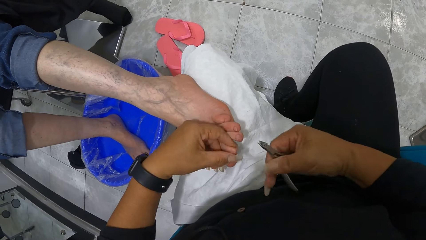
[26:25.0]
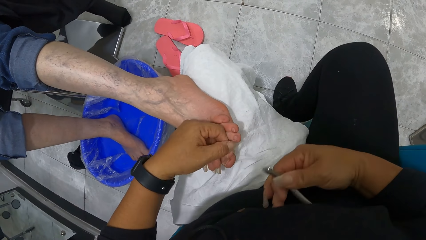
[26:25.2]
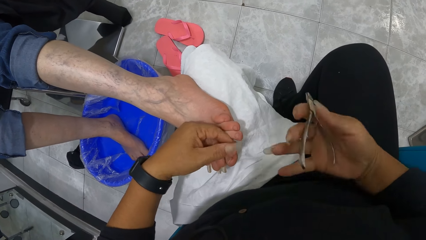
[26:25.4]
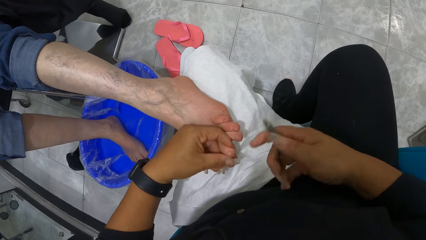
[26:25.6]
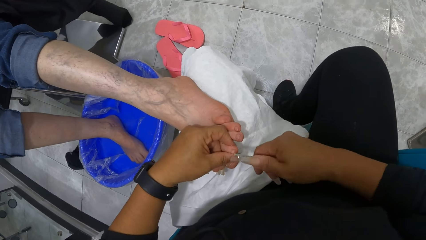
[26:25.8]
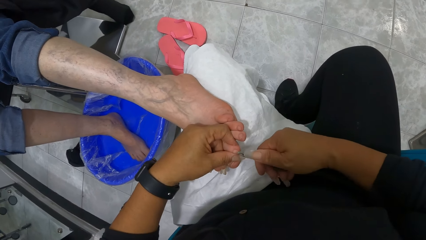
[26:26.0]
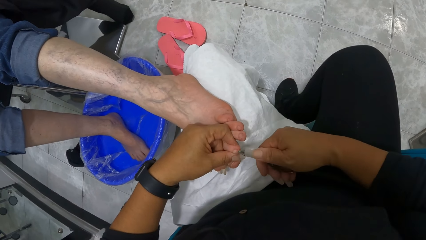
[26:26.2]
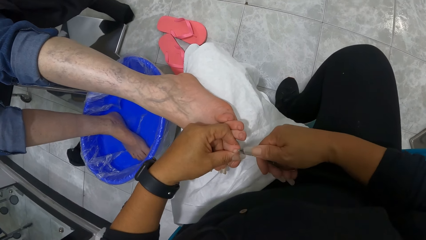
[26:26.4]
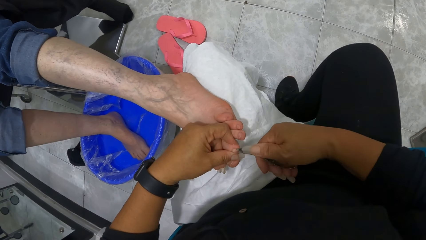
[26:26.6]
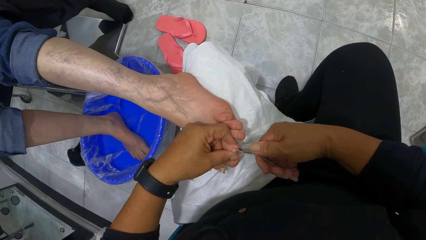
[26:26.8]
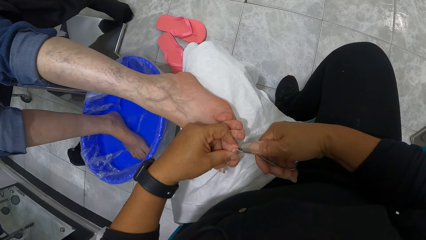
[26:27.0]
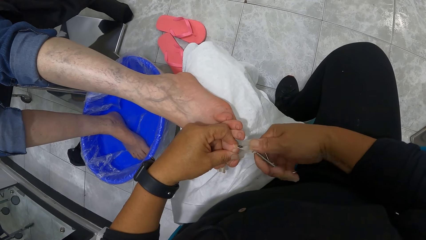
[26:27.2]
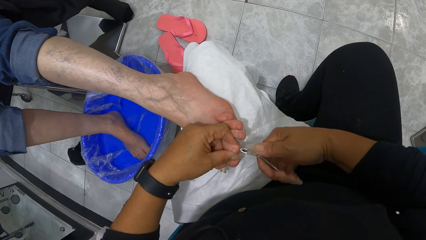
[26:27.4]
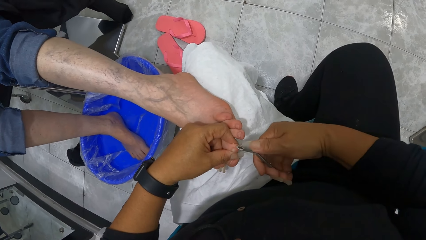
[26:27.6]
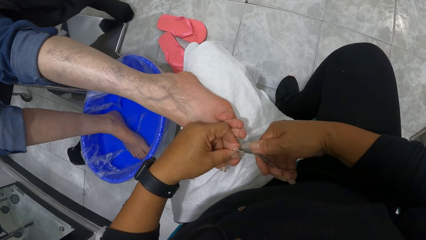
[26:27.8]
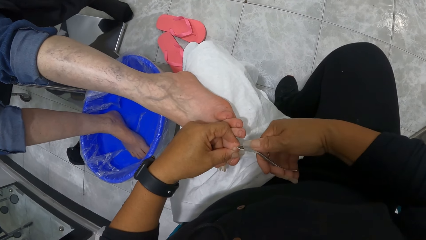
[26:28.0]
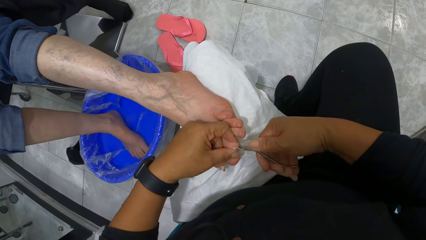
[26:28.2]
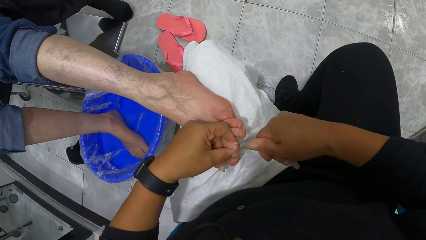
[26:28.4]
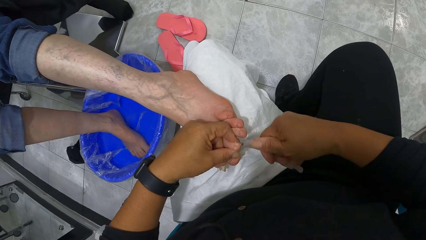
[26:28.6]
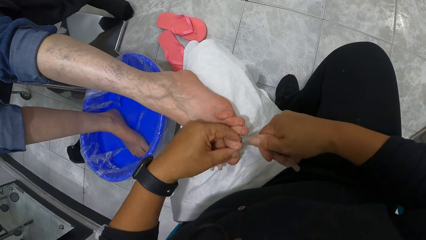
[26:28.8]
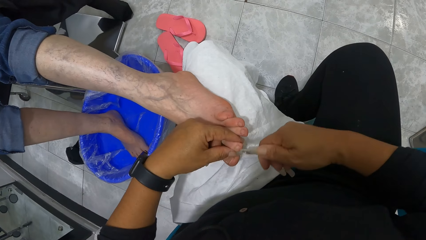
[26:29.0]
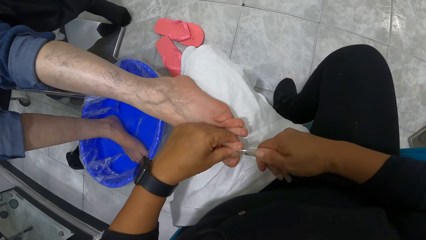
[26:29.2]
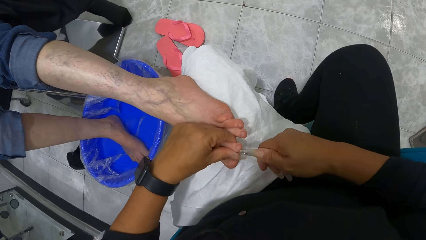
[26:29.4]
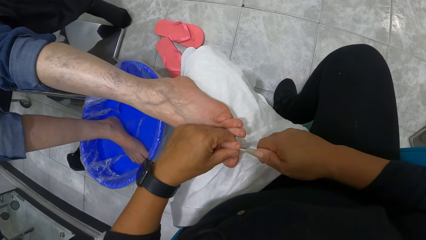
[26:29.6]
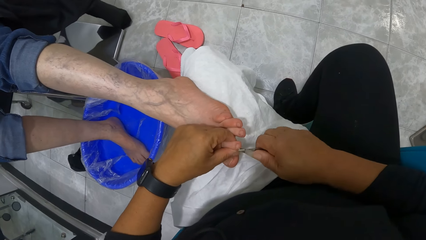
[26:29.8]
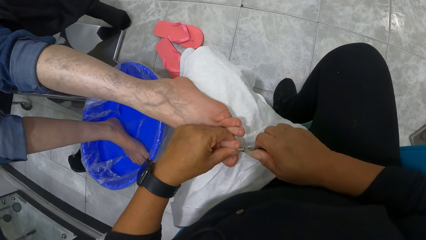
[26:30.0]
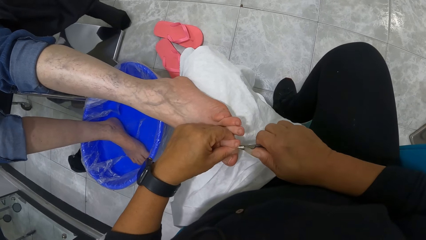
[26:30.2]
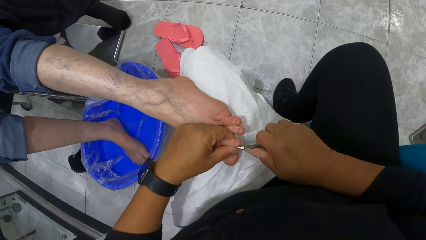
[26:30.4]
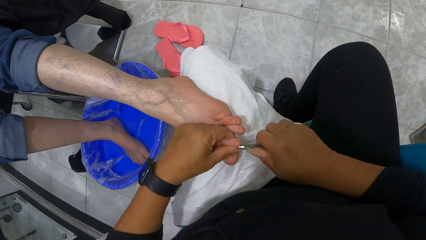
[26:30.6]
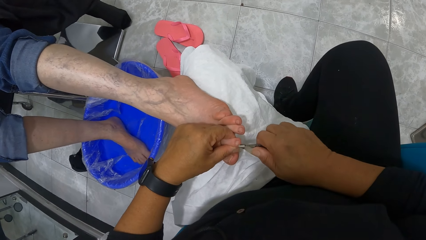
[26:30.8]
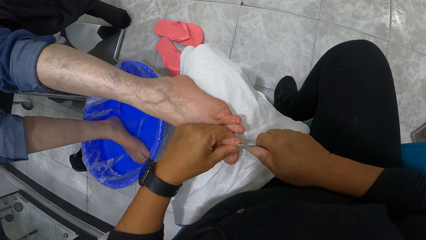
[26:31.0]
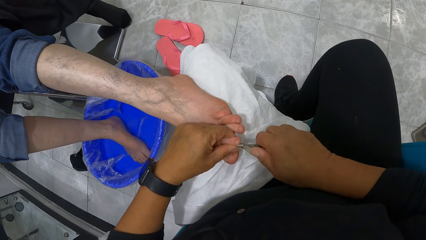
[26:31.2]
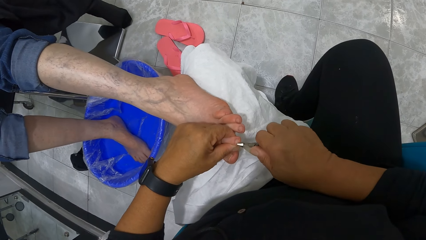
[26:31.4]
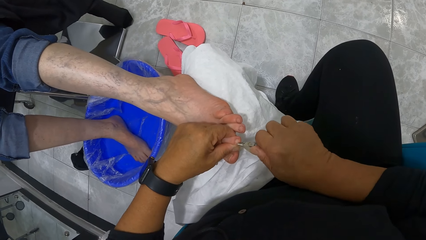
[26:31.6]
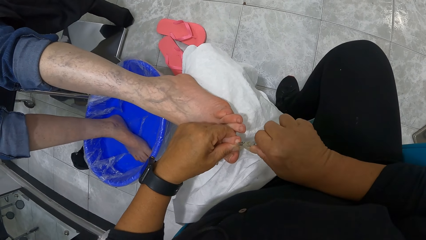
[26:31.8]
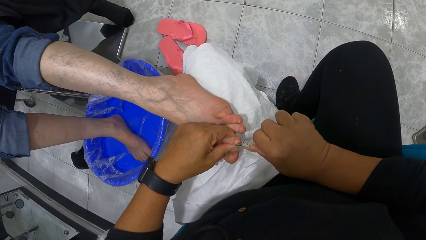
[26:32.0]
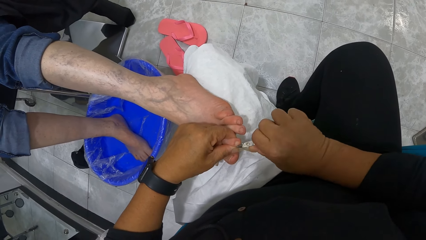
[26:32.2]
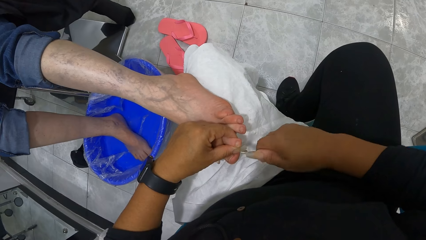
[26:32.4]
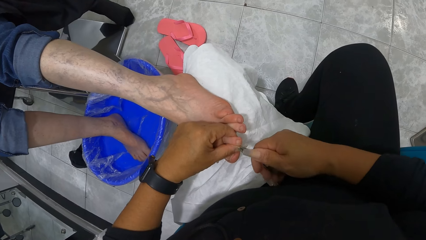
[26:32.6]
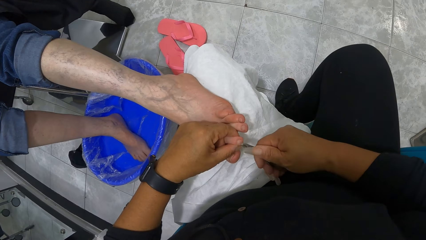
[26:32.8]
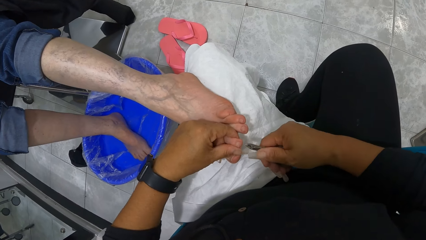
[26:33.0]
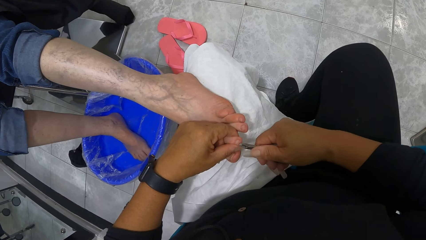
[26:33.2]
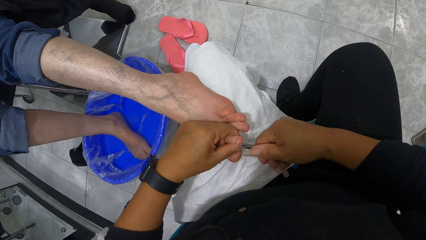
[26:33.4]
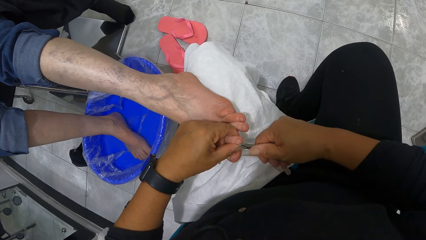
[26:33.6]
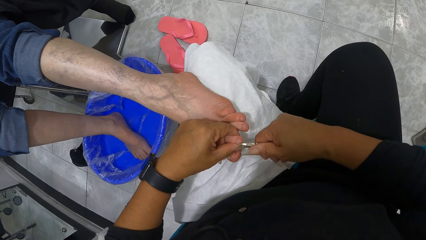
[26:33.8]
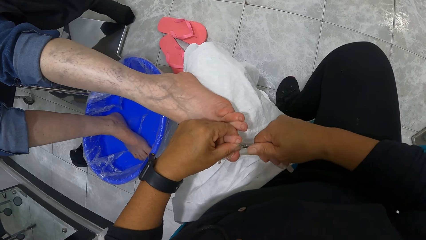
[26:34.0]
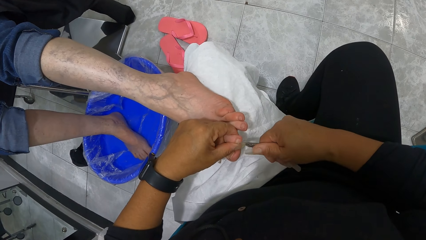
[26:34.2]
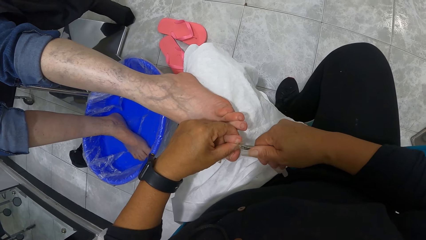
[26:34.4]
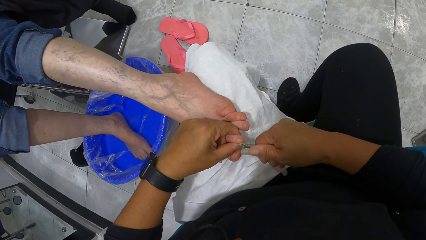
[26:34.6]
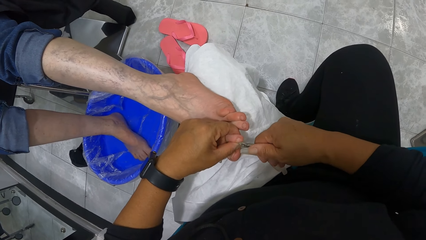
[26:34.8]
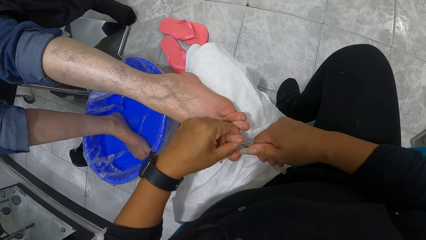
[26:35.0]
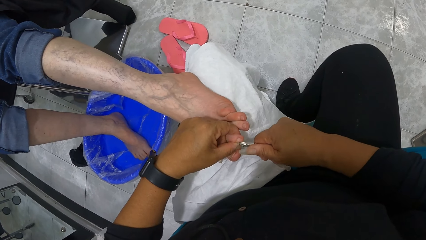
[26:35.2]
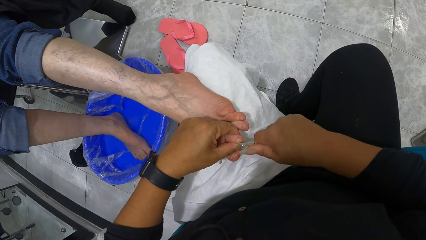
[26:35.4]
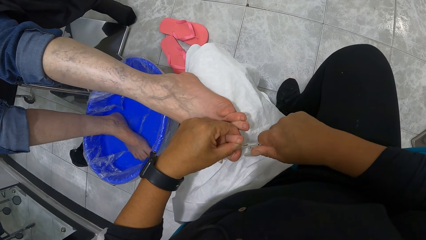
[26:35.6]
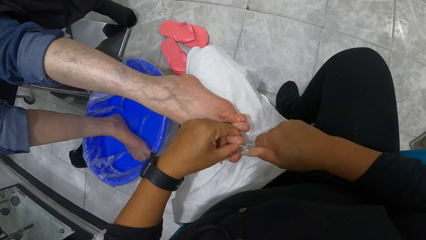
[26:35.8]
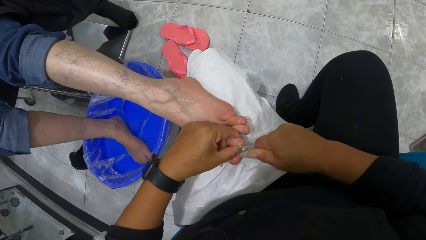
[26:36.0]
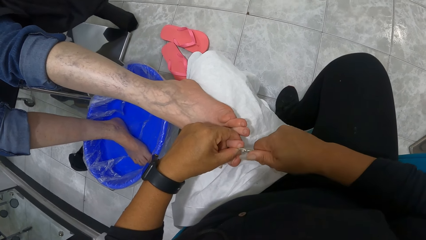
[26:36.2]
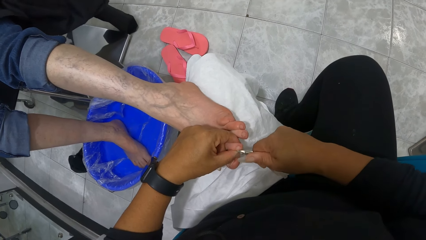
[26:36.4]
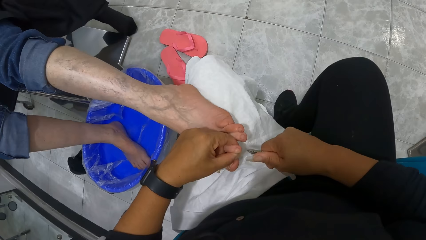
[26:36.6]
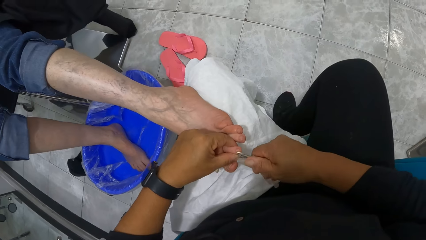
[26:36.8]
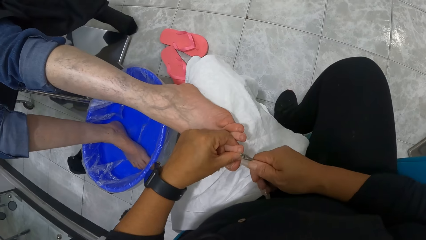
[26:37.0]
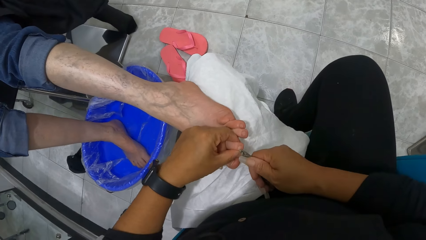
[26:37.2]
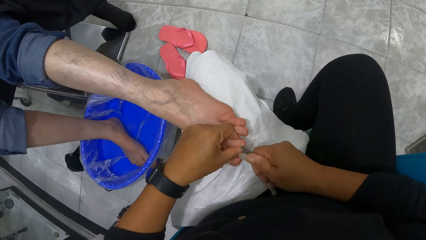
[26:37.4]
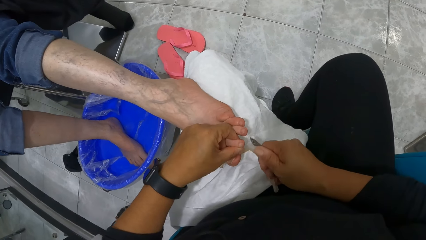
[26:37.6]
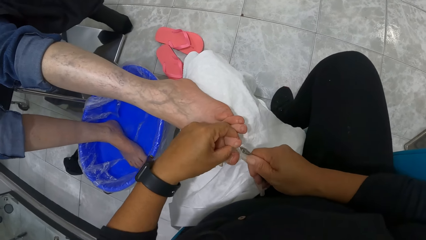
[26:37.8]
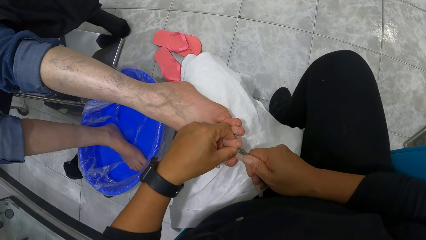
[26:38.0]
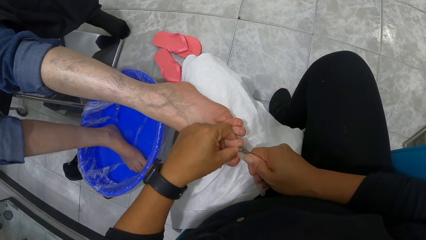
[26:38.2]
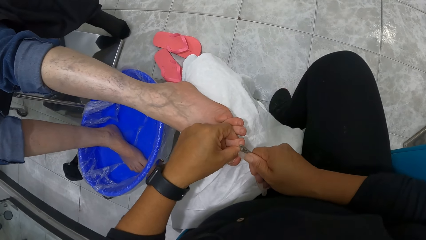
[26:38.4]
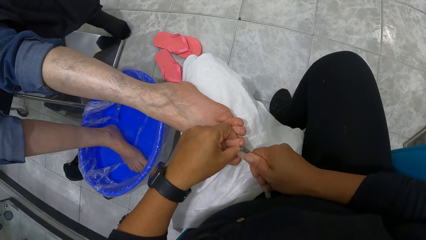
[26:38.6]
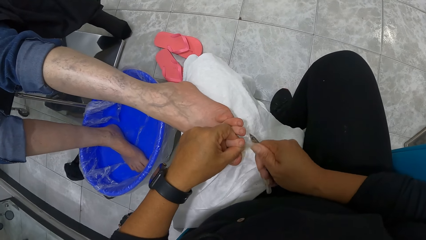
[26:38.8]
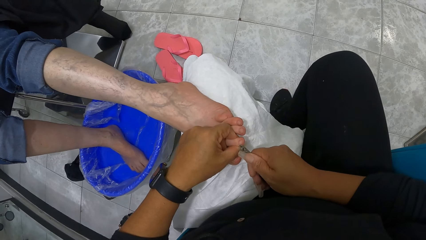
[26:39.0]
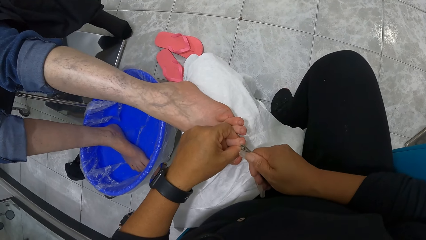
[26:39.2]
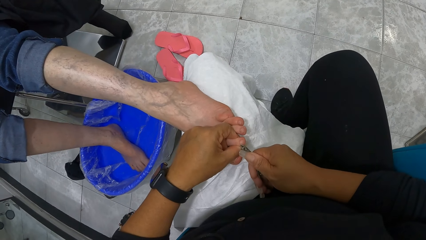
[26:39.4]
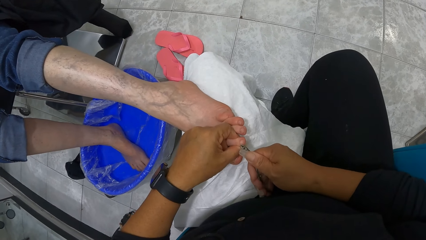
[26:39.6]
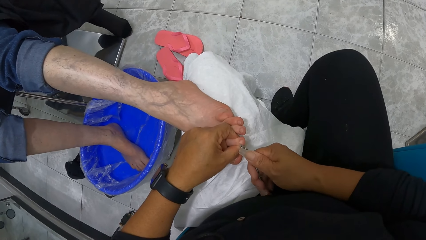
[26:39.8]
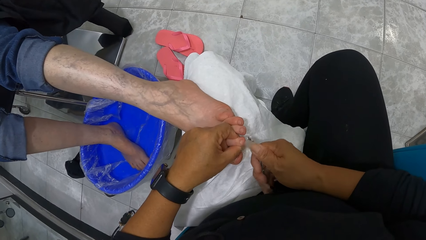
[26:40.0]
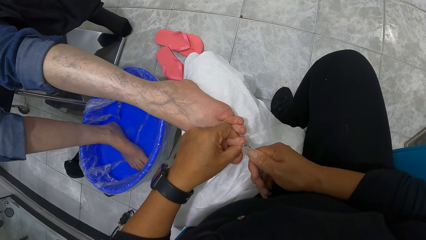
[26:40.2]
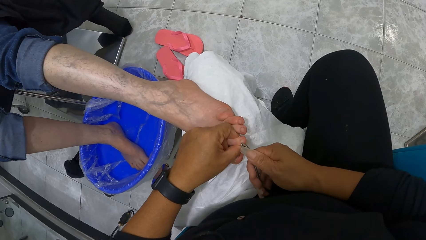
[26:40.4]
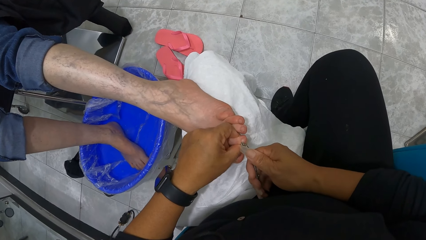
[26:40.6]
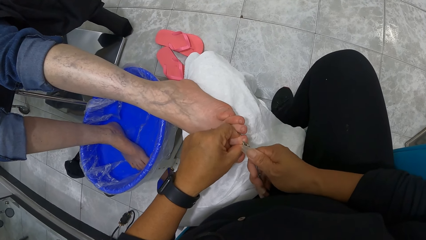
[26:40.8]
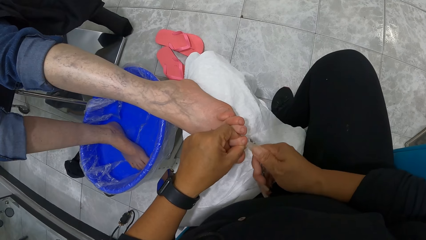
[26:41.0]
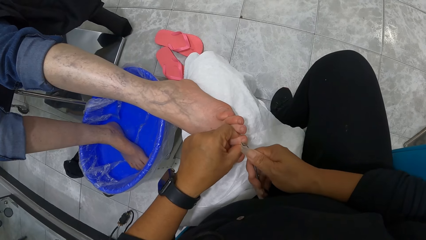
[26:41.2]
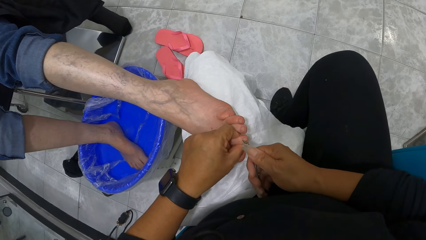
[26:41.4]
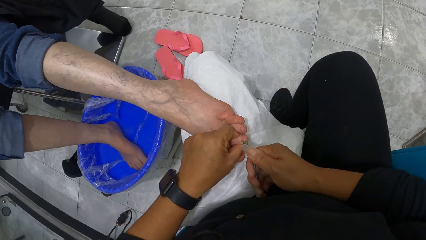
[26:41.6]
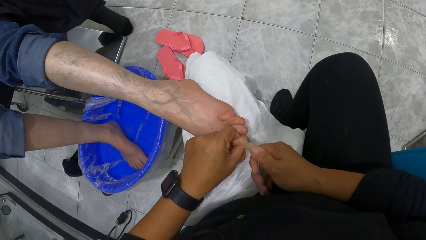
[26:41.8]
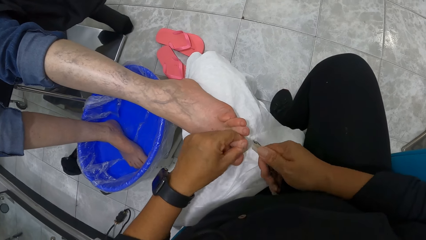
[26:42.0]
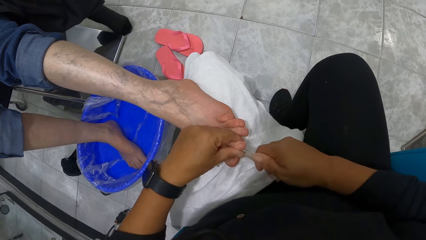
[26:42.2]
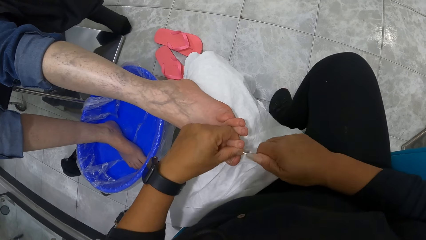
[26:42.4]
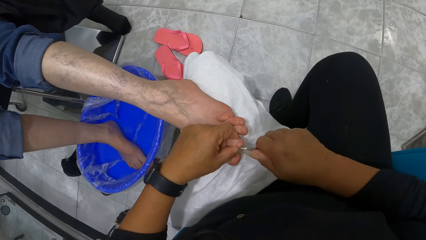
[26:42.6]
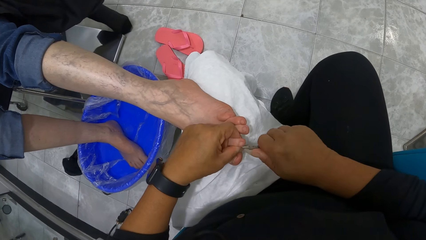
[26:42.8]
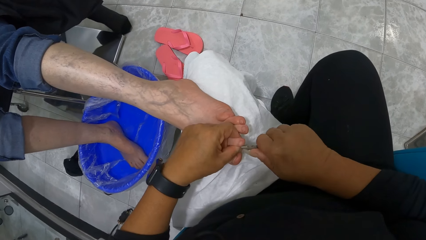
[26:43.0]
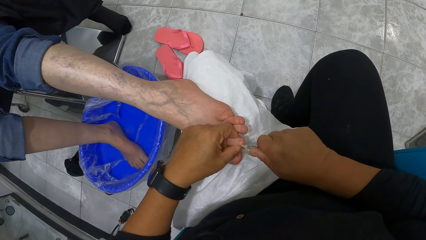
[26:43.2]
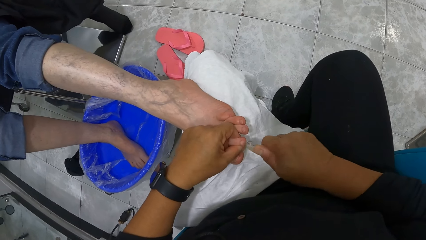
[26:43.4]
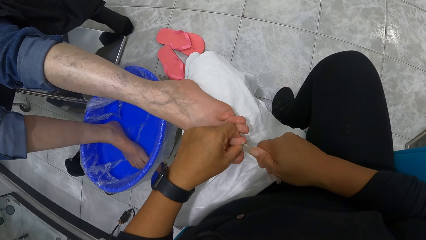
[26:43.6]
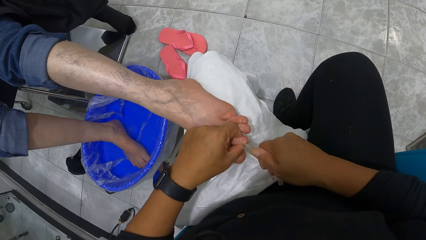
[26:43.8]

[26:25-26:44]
The camera wearer cleans the toe with her left hand. She adjusts the cuticle nipper with her right hand. She nips the toe with the cuticle nipper with her right hand.
